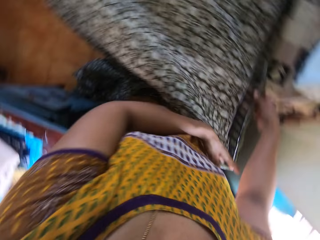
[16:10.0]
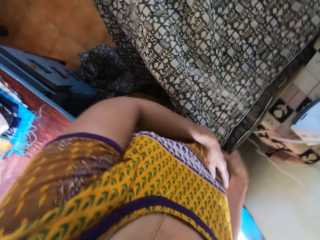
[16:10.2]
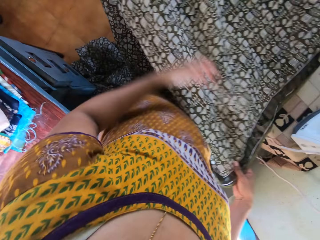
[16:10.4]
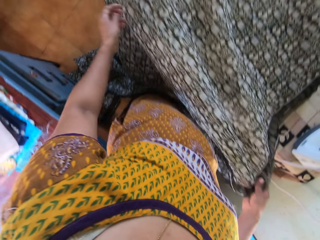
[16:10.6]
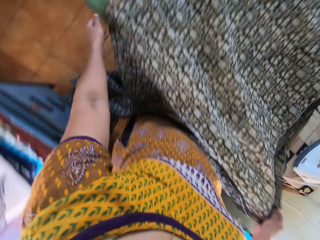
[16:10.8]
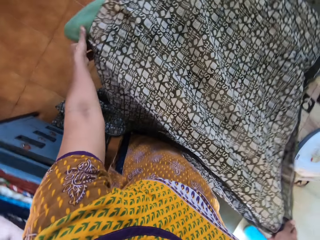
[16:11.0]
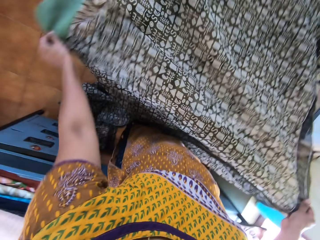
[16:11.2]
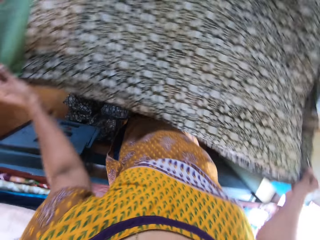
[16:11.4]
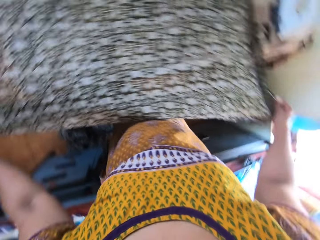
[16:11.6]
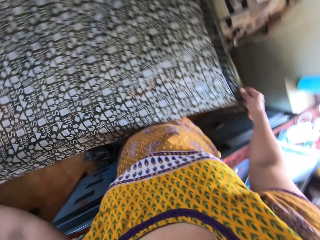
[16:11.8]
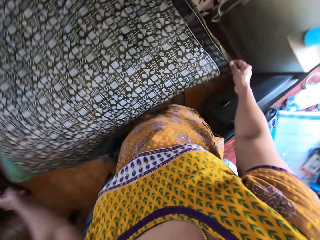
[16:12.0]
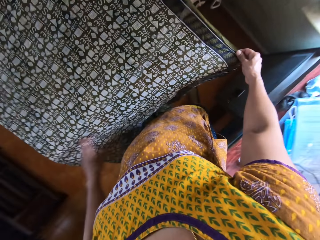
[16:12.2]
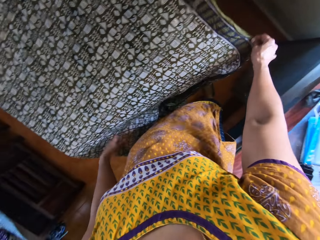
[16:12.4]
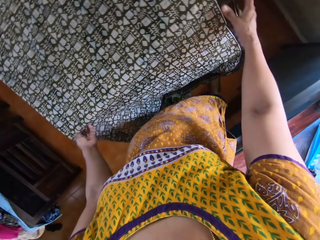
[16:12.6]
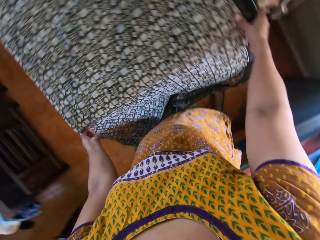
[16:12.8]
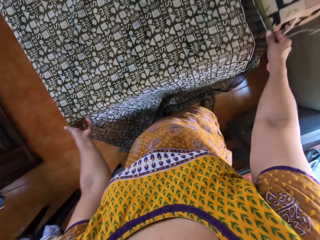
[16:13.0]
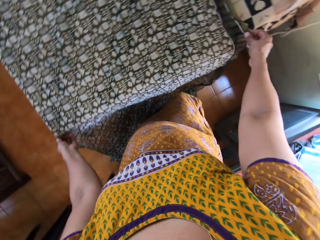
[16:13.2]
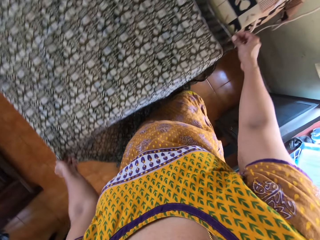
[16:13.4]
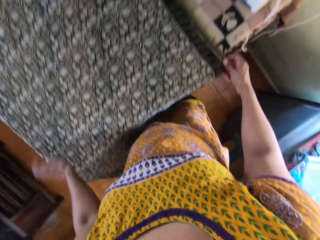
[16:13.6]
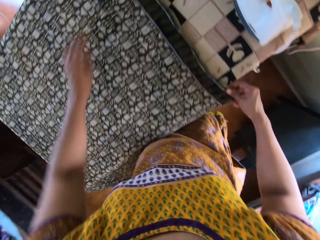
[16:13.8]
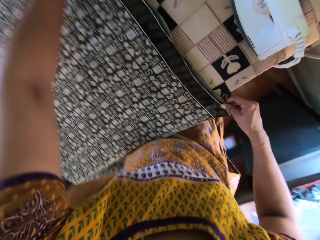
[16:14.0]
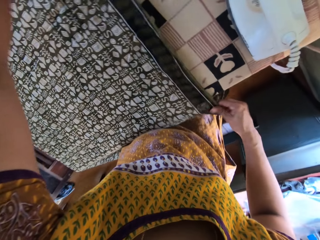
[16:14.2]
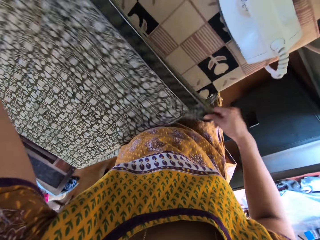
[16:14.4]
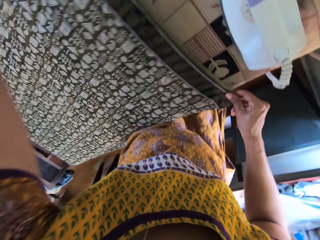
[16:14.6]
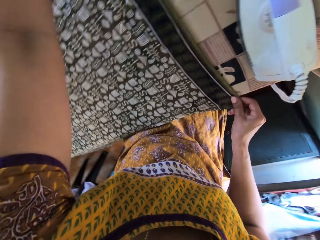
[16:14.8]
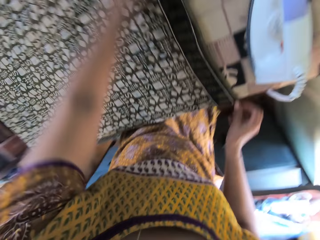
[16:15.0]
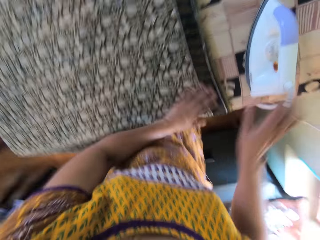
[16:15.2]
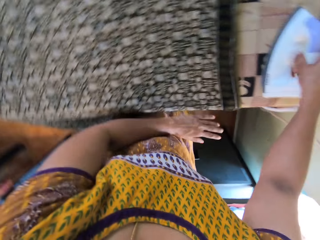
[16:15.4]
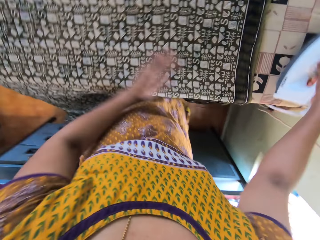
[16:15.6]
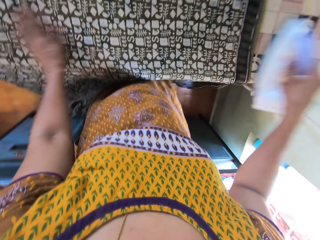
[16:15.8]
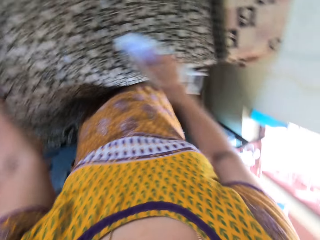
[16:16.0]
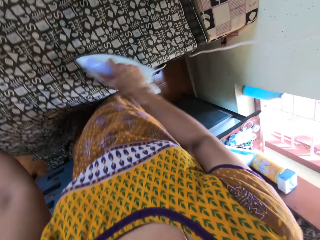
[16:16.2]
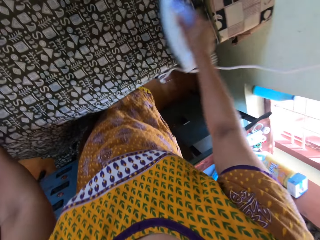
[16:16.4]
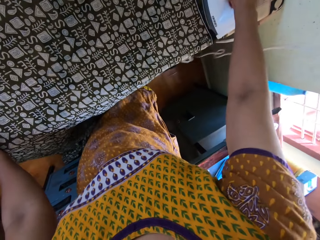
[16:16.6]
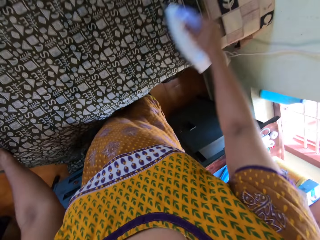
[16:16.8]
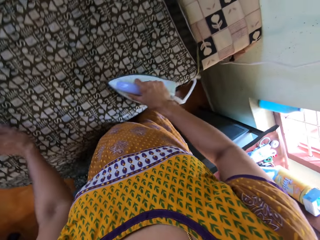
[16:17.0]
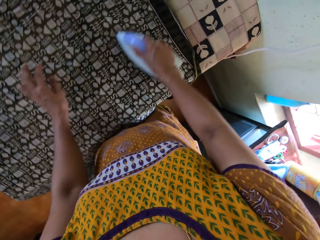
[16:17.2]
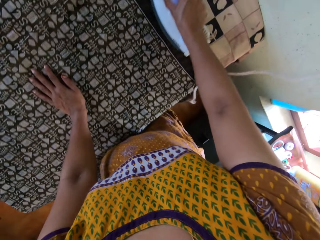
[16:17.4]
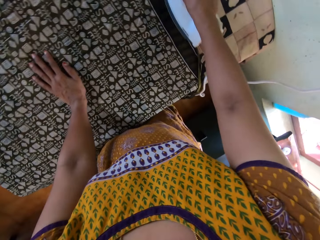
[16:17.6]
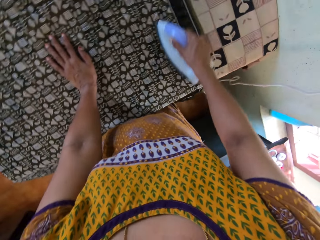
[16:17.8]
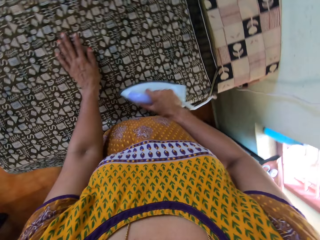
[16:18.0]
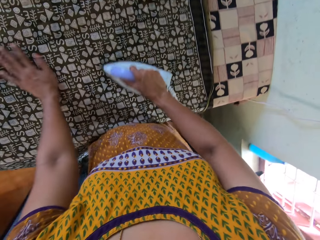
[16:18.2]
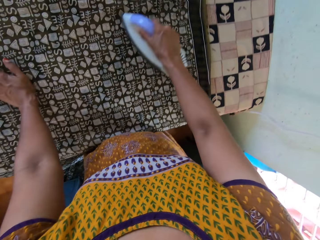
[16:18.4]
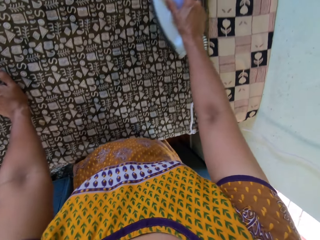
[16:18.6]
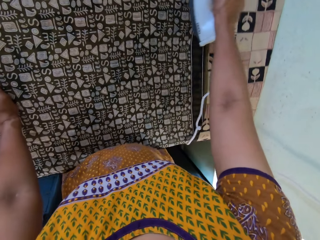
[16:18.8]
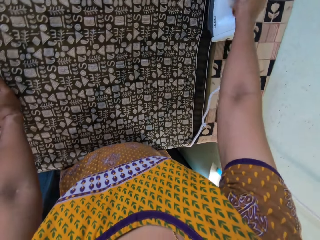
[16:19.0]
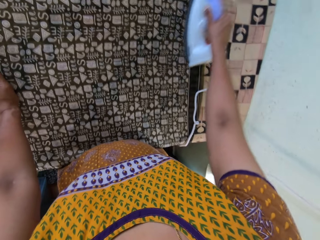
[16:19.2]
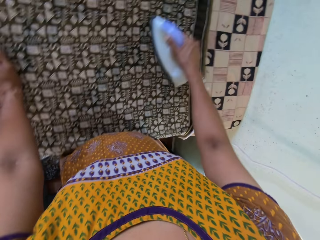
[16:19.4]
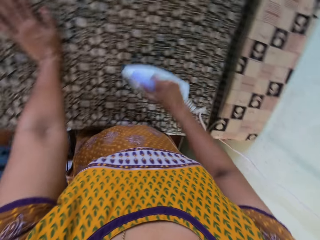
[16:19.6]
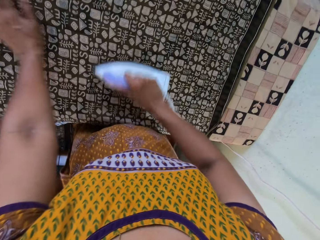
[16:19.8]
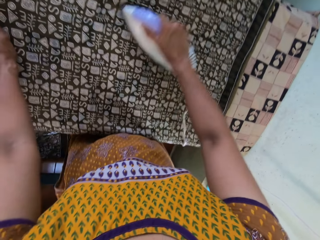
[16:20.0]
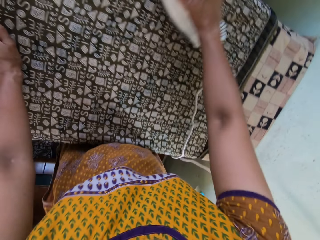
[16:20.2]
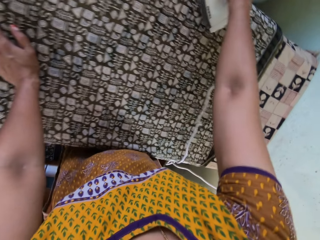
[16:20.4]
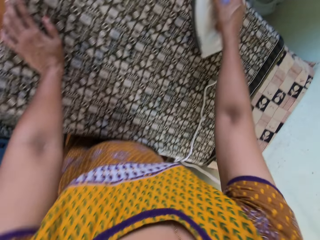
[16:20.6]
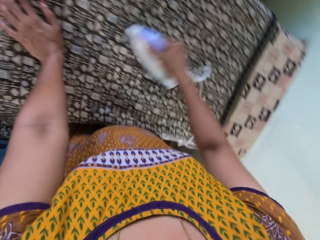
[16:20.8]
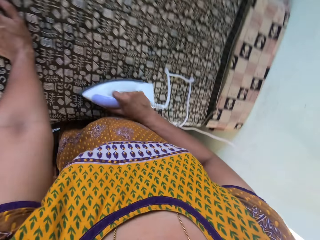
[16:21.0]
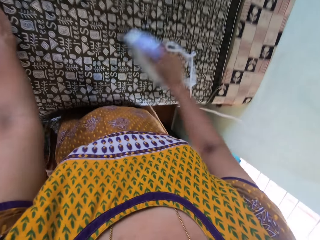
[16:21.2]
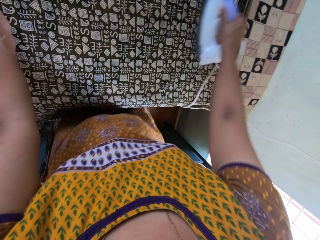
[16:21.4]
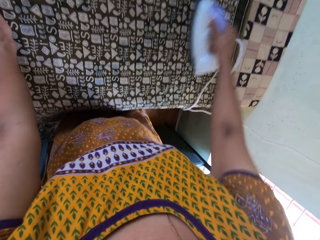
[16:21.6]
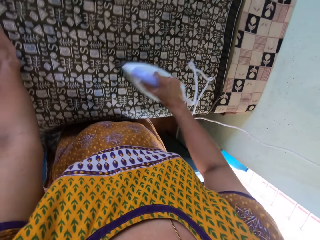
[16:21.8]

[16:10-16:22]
The camera wearer picks up the iron from the table with her right hand. She irons the wrapper with the iron in her right hand.

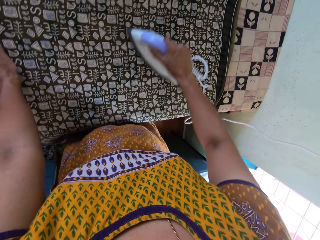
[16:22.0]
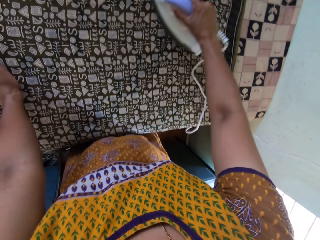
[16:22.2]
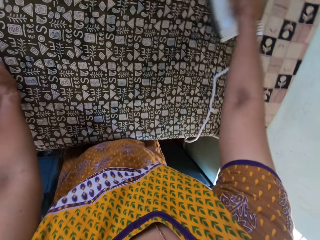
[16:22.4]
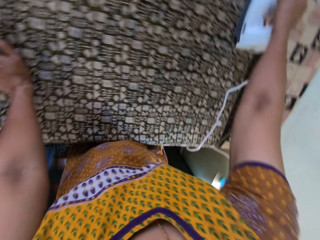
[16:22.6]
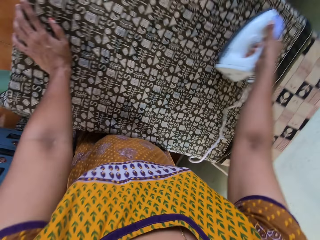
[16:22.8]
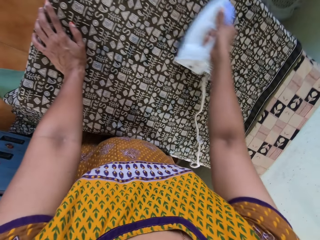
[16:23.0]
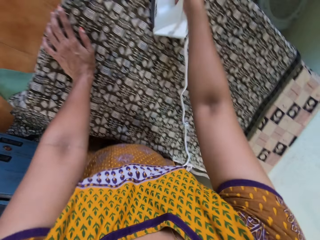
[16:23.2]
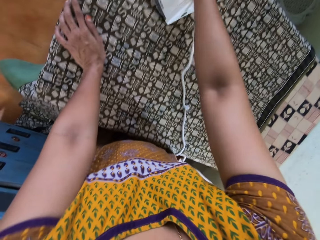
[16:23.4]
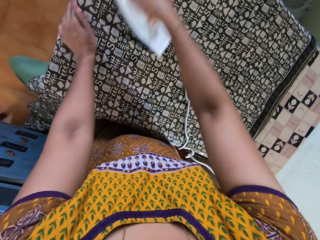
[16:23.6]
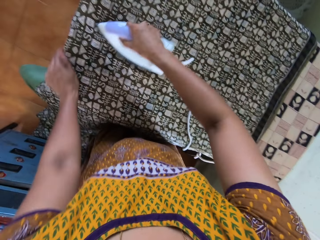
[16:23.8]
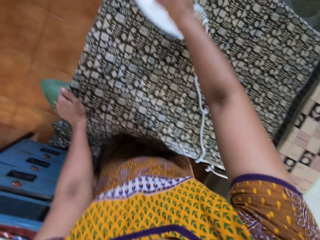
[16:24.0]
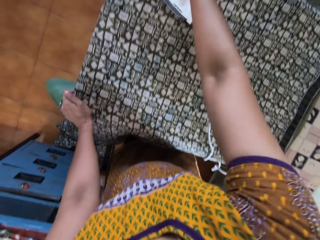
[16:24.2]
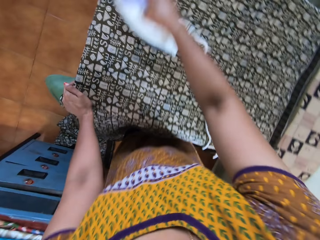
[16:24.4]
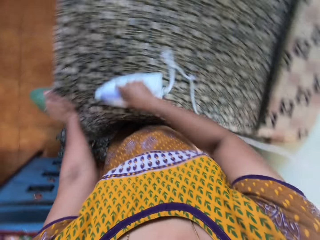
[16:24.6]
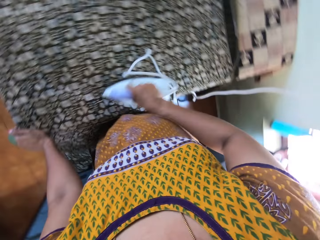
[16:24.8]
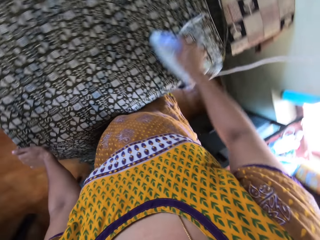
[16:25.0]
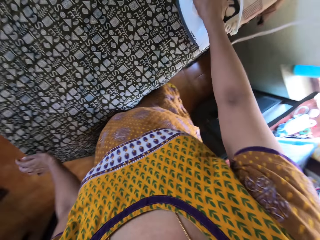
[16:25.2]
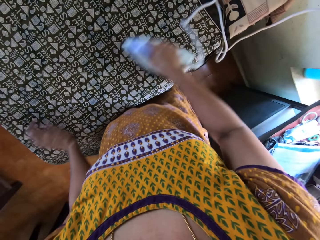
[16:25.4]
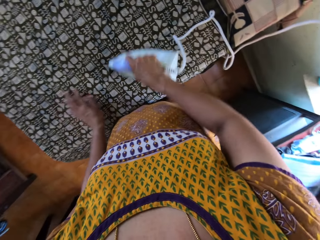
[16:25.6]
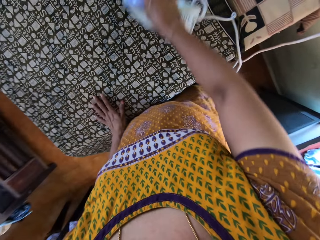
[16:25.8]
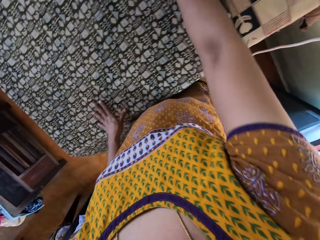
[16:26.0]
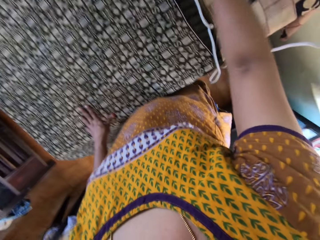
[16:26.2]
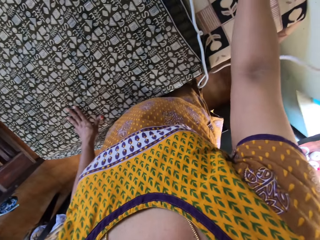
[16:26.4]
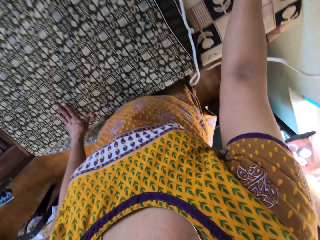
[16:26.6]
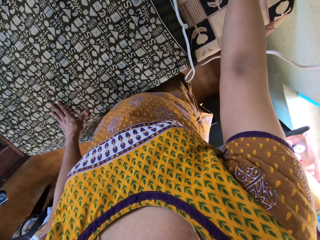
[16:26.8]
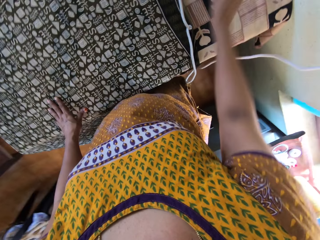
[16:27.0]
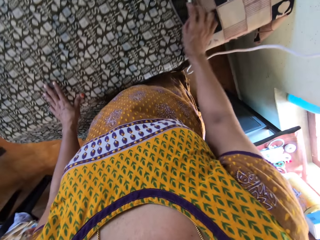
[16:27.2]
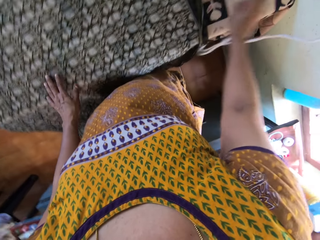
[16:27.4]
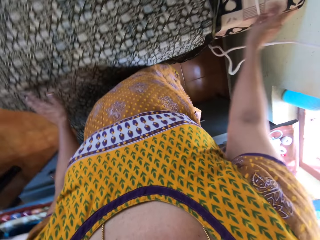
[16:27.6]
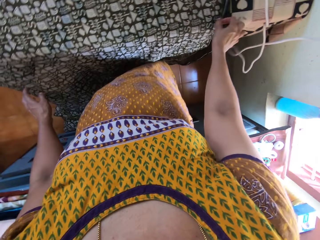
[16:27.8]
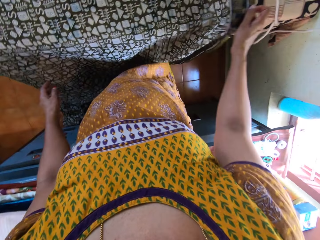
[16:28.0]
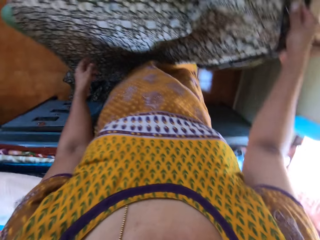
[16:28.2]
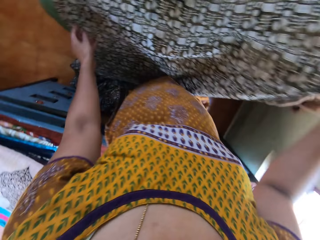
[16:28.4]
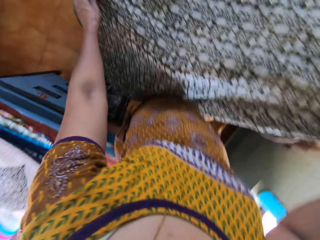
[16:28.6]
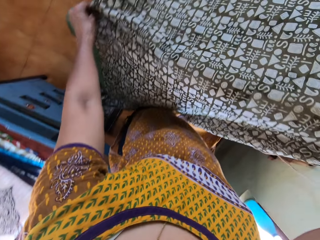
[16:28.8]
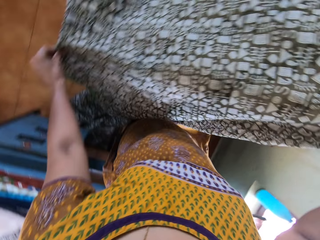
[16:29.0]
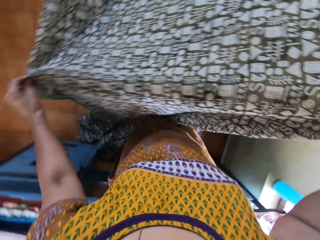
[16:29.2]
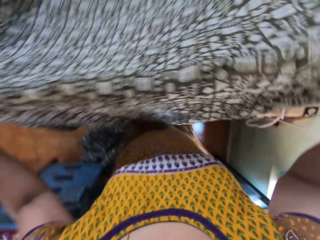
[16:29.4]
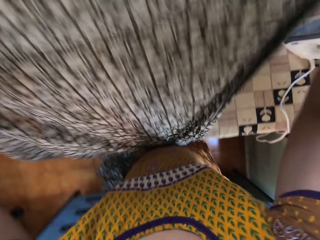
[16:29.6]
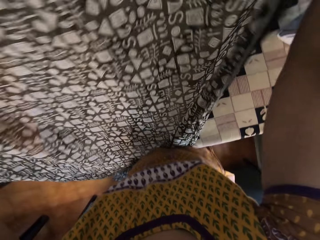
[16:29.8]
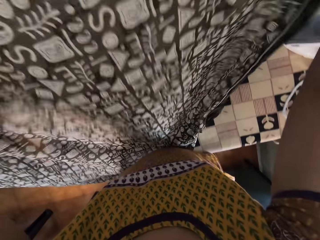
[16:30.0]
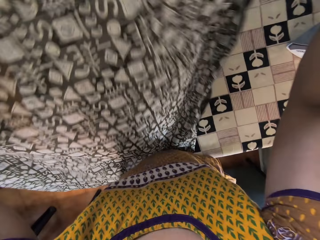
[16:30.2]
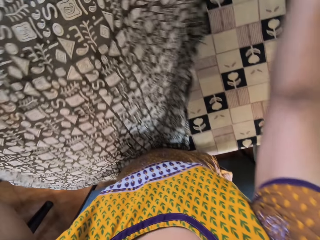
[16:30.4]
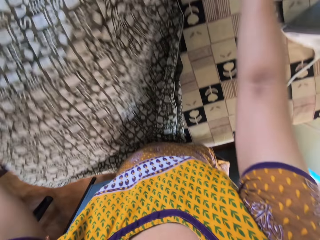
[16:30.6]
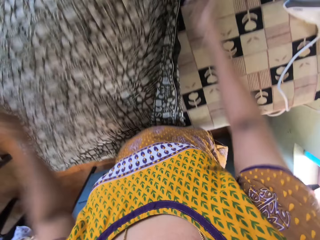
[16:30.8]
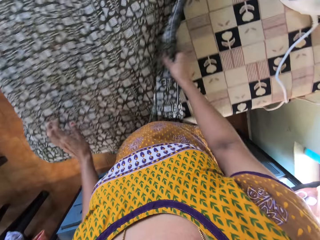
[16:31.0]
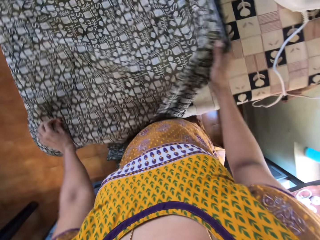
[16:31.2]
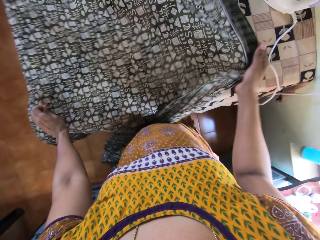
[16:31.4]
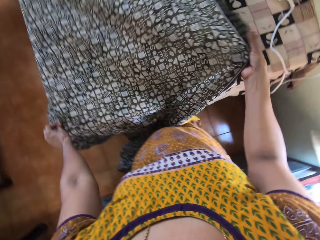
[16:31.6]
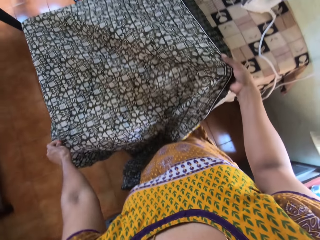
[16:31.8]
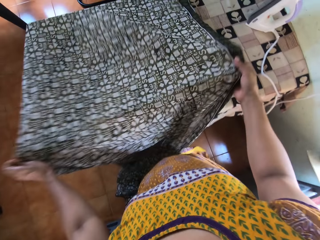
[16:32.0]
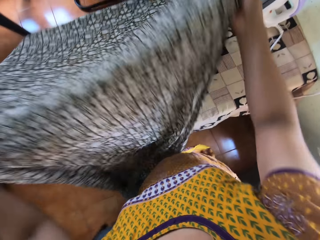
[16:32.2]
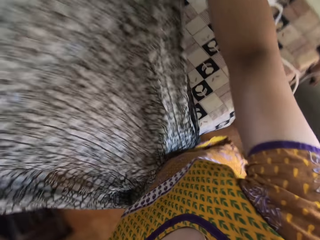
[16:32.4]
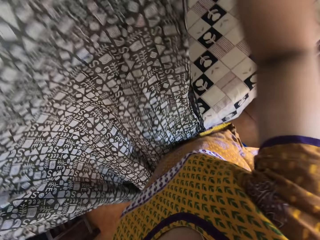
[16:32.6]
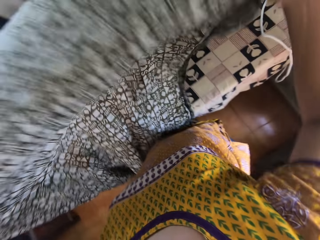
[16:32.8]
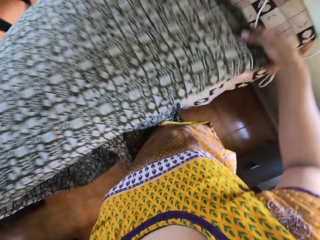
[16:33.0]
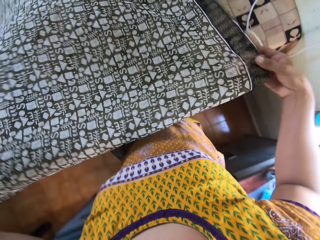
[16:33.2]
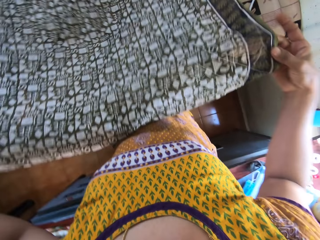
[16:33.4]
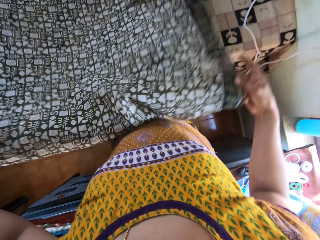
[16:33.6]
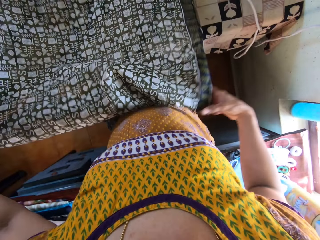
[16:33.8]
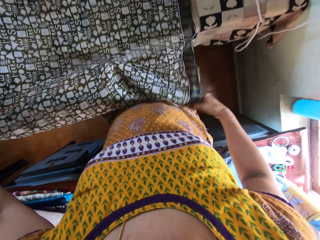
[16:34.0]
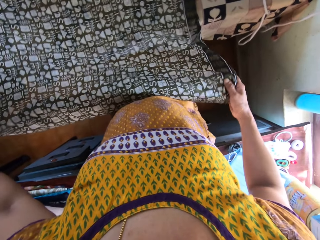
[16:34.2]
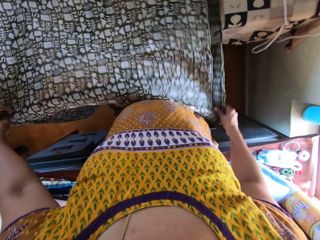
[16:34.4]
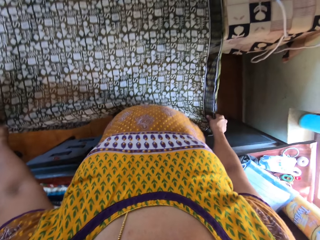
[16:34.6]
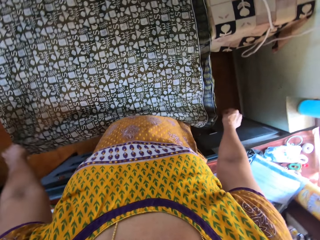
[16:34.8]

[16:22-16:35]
The camera wearer moves the cord of the iron with her right hand. She picks up the wrapper with her right hand from the table. She picks up the wrapper with both hands from the table. She drops the wrapper on the table with both hands. She adjusts the wrapper with both hands. She picks up the wrapper with both hands from the table. She drops the wrapper on the table with both hands.
